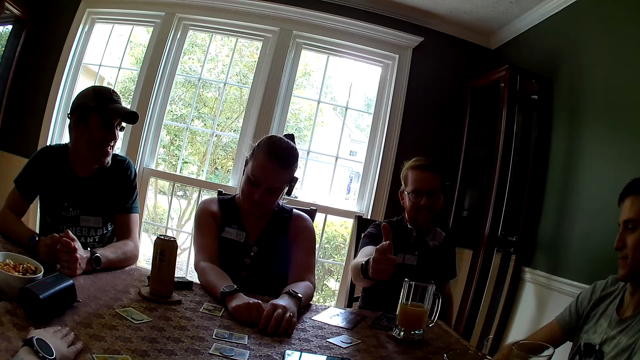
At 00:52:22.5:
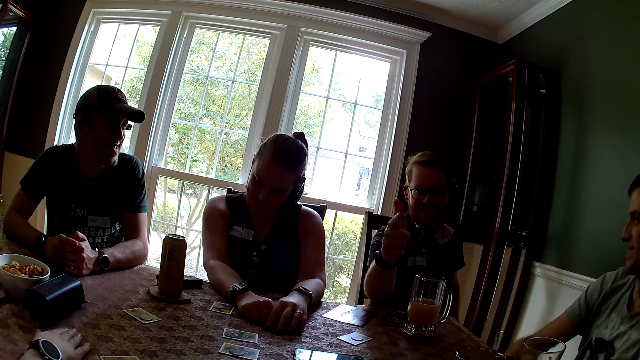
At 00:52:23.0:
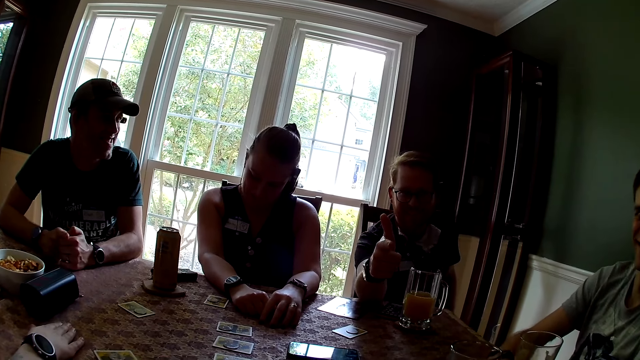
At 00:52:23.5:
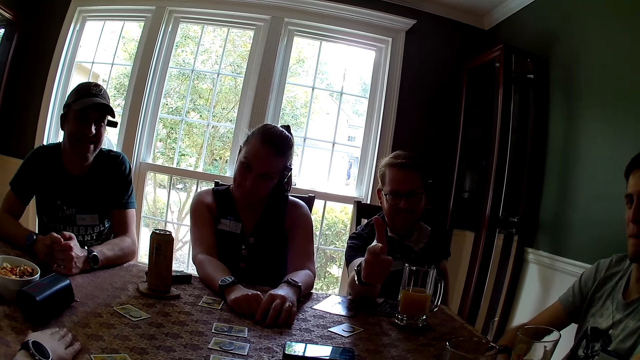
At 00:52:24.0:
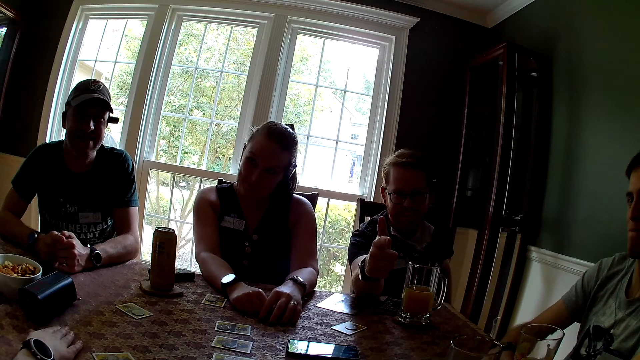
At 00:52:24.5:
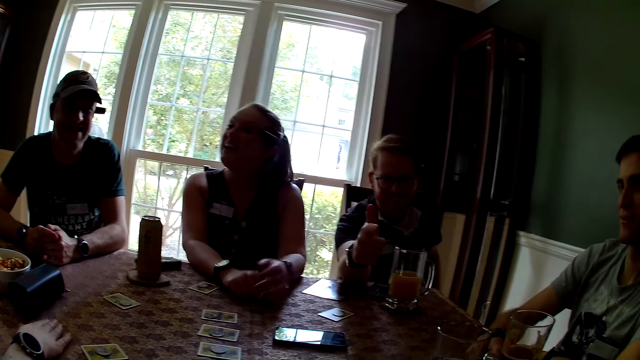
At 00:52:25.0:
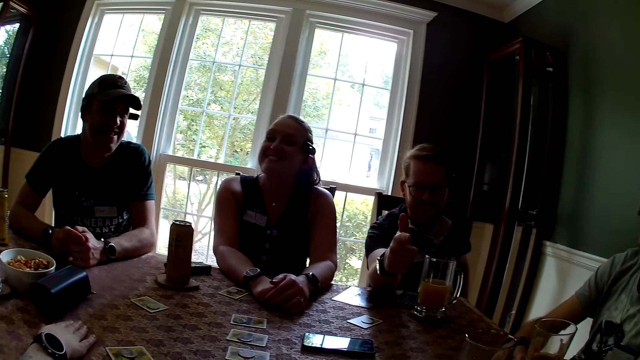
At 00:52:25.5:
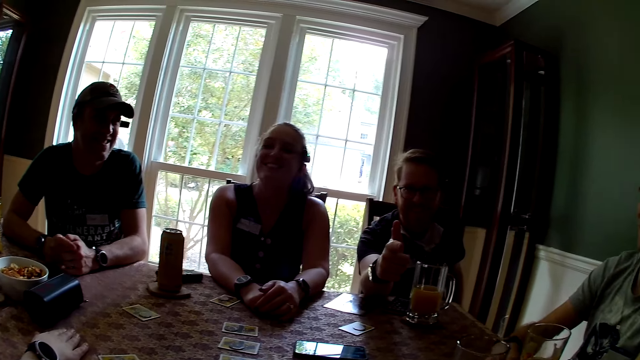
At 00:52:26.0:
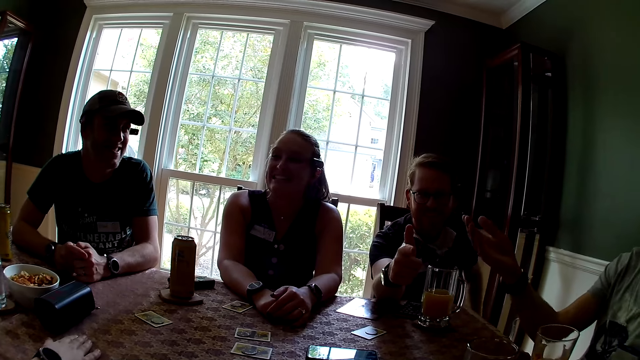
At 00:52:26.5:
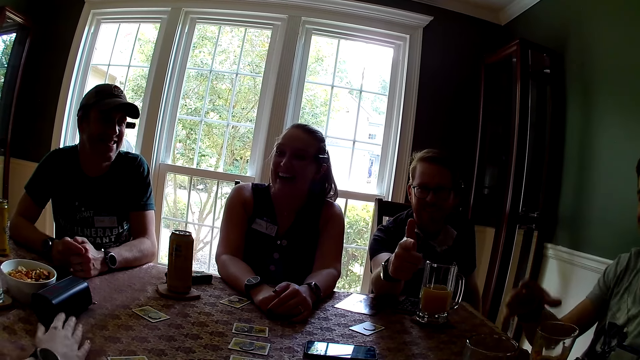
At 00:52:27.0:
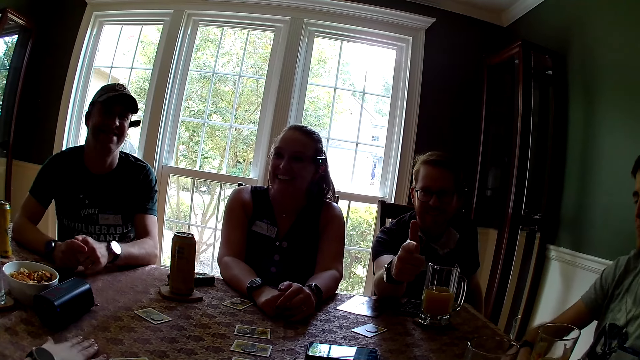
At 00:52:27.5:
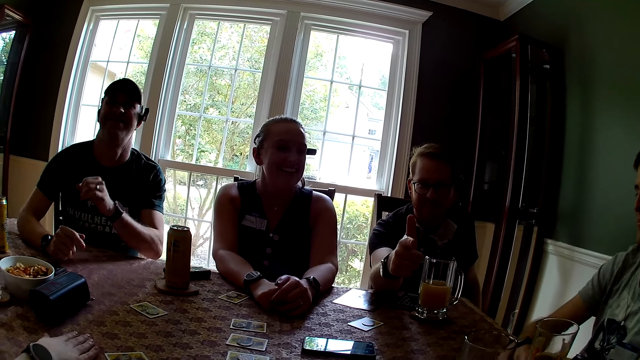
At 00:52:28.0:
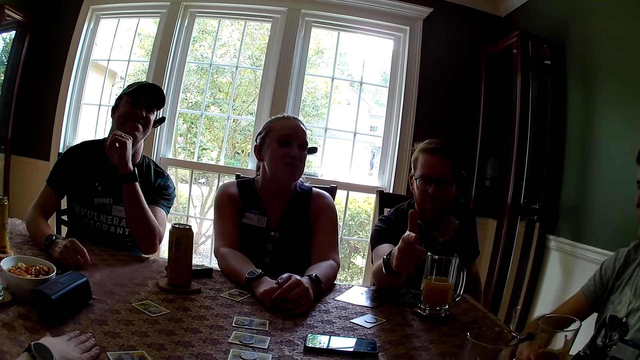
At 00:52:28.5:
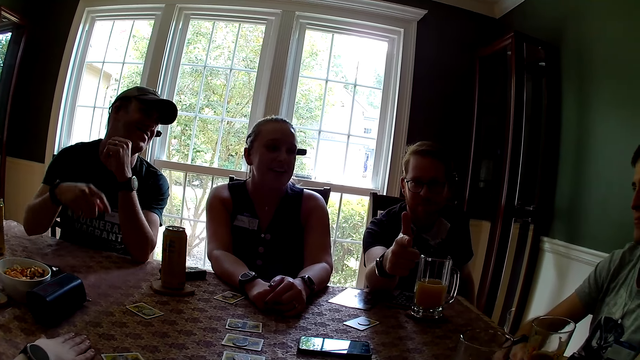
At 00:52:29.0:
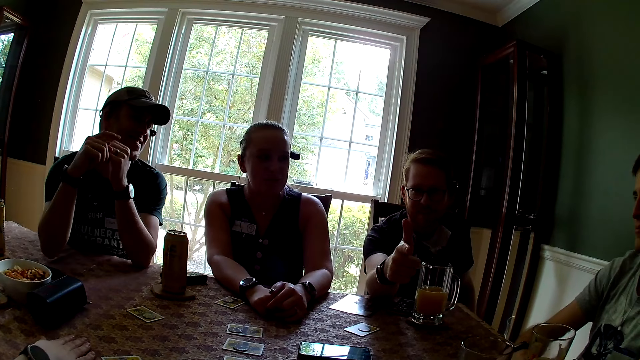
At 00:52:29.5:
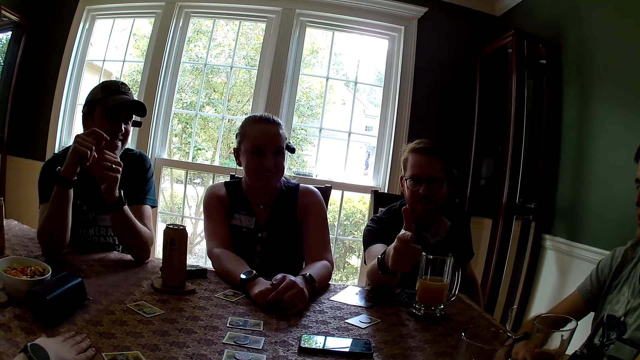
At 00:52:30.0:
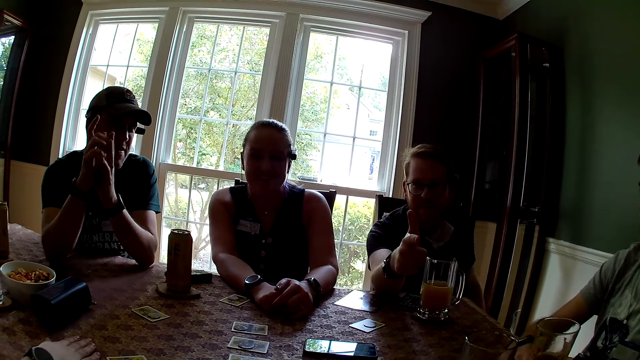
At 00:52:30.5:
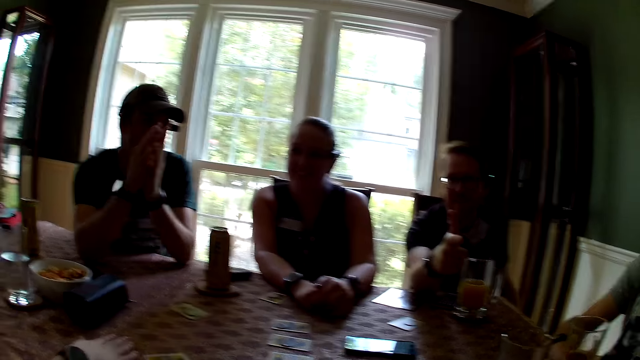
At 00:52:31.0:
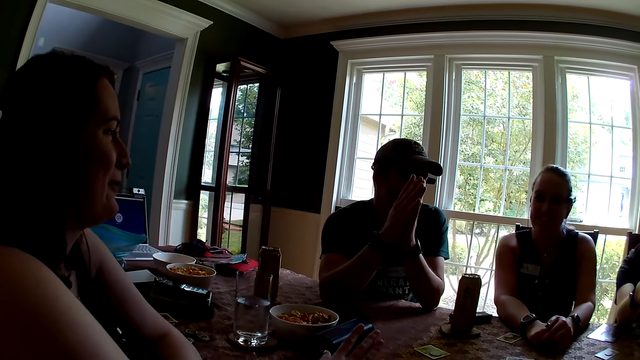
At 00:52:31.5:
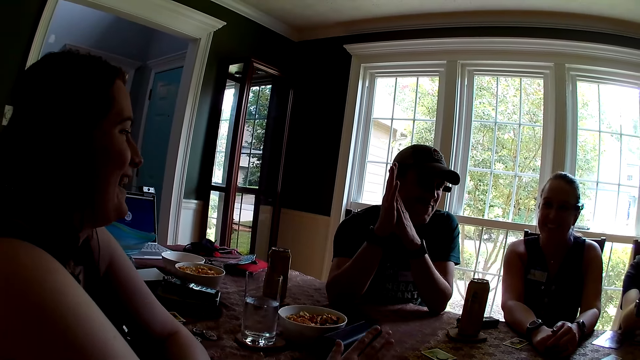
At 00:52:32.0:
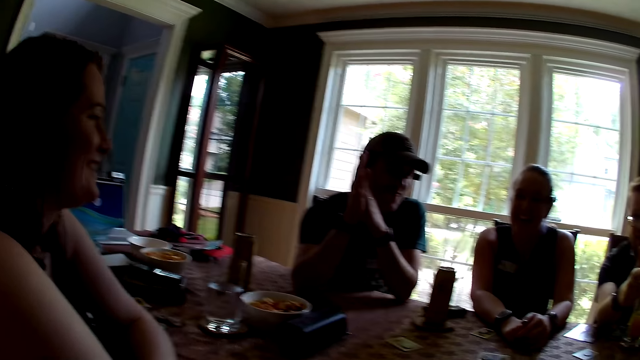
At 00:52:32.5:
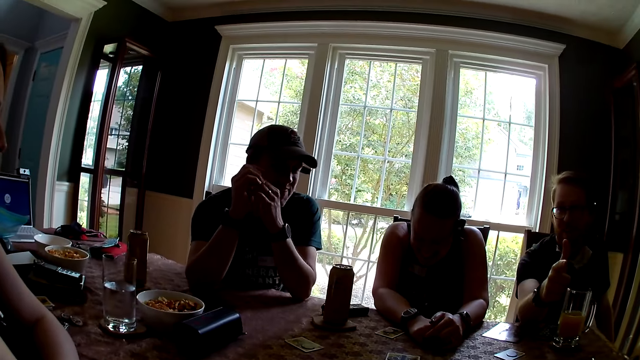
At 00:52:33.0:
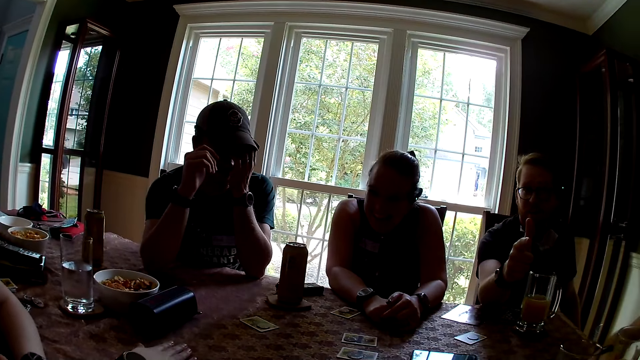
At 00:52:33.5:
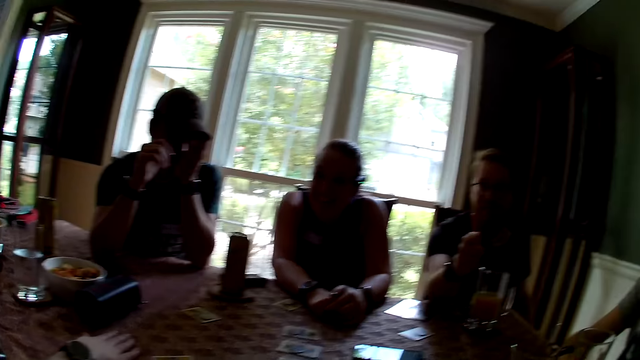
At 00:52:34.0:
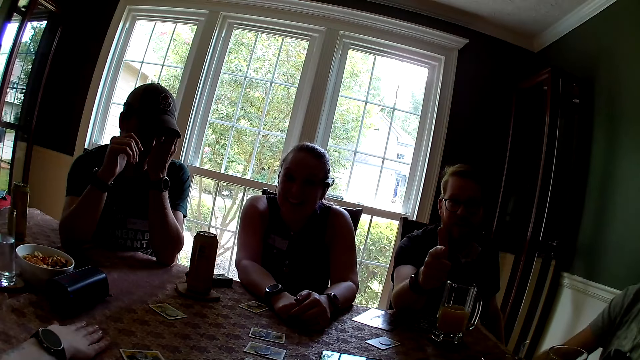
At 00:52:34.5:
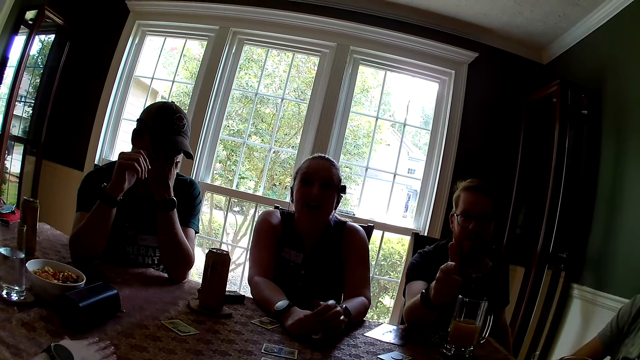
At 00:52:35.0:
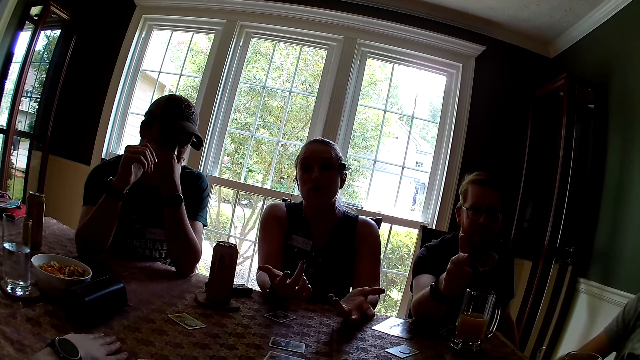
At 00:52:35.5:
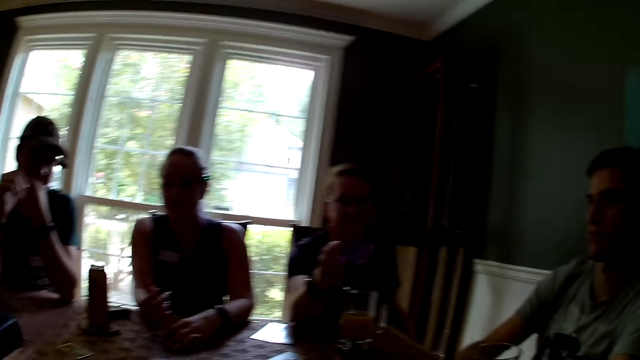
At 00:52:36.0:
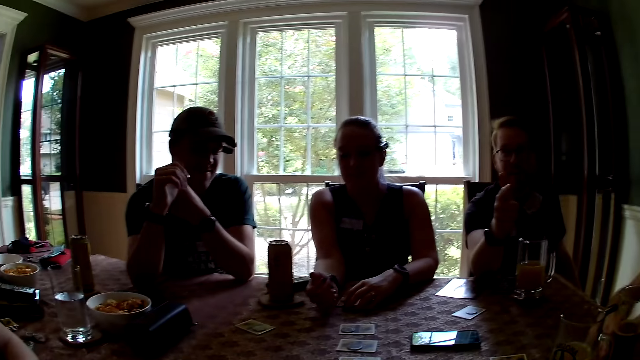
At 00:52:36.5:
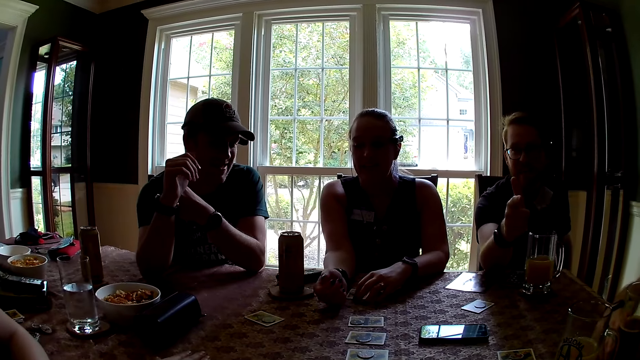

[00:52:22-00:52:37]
The woman gestures with both hands. The man gestures with his right hand. Another woman gestures with her right hand. The first man drops his right hand on the table. Another man holds both hands together. The other woman gestures with her right hand. The other man touches his face with his left hand. The first man flaps the hand. The first woman gestures with both hands. The other woman gestures with her right hand.

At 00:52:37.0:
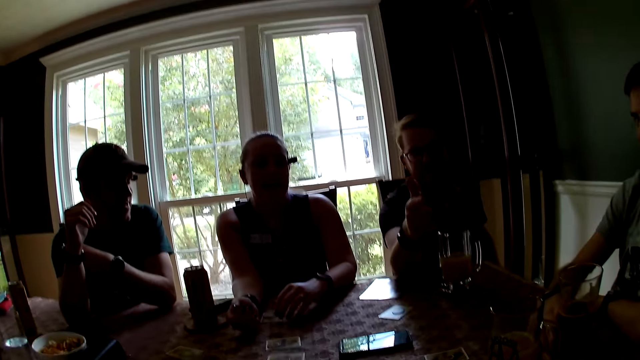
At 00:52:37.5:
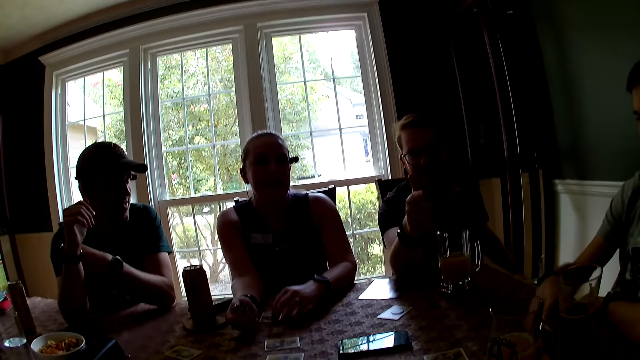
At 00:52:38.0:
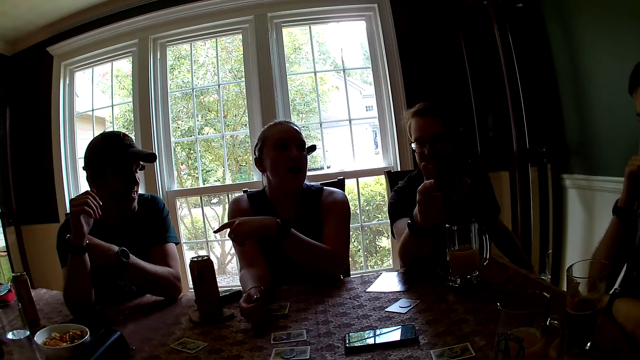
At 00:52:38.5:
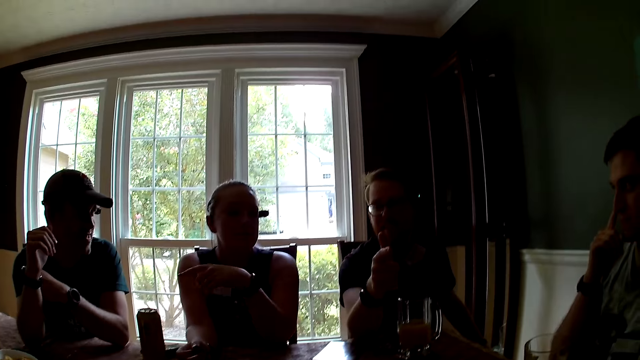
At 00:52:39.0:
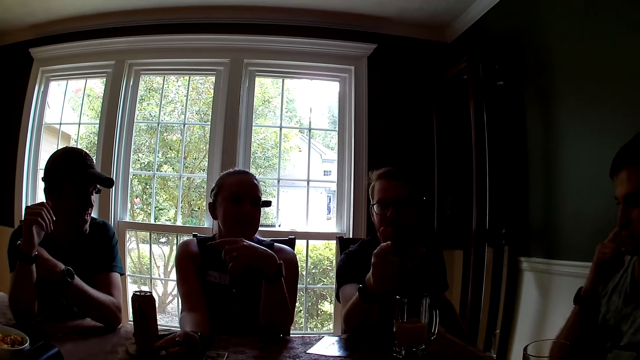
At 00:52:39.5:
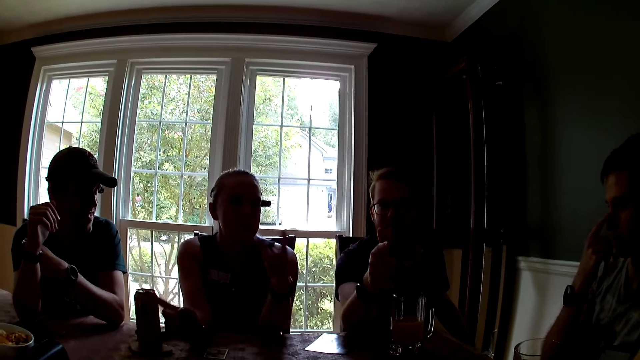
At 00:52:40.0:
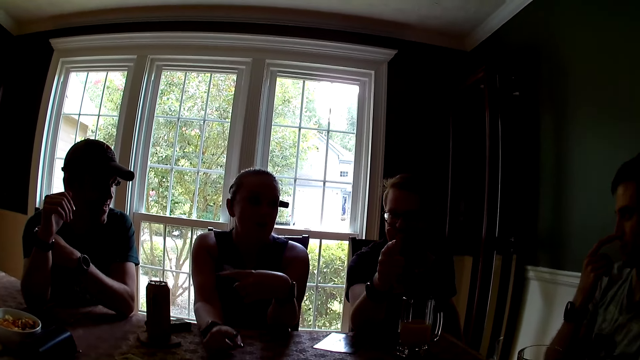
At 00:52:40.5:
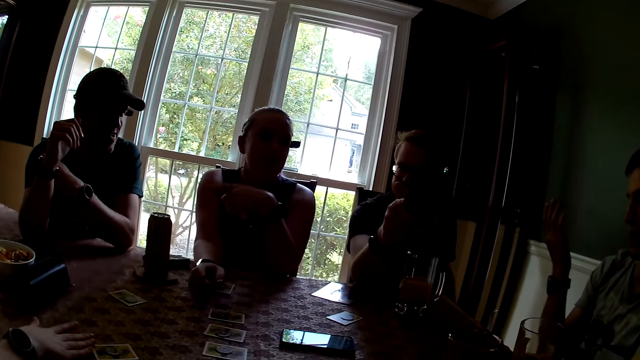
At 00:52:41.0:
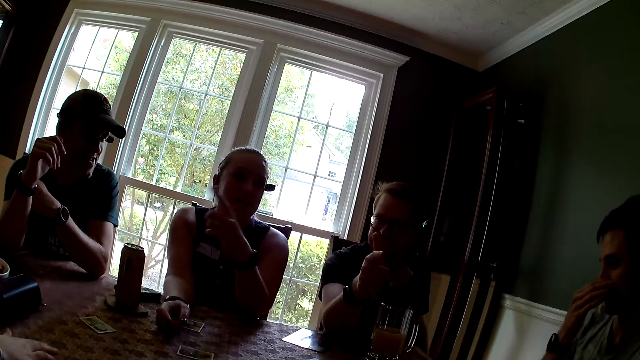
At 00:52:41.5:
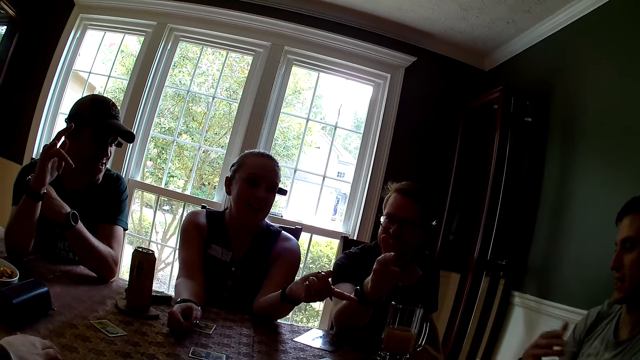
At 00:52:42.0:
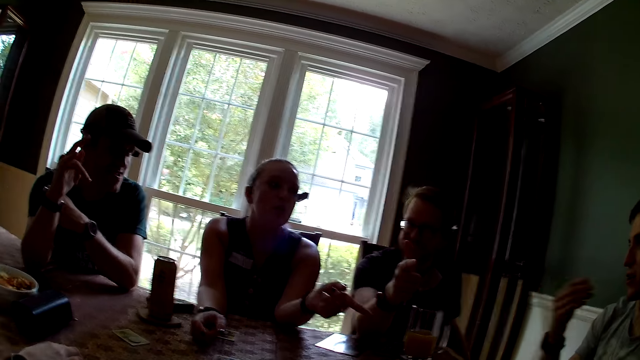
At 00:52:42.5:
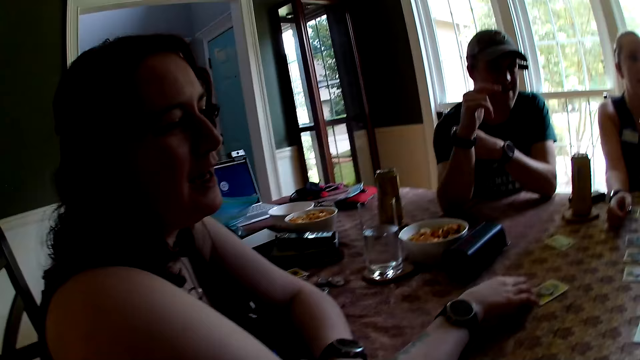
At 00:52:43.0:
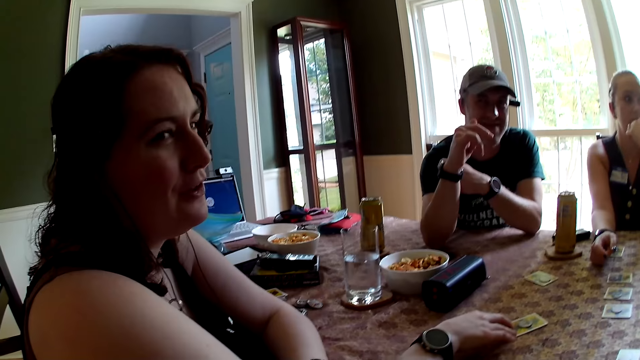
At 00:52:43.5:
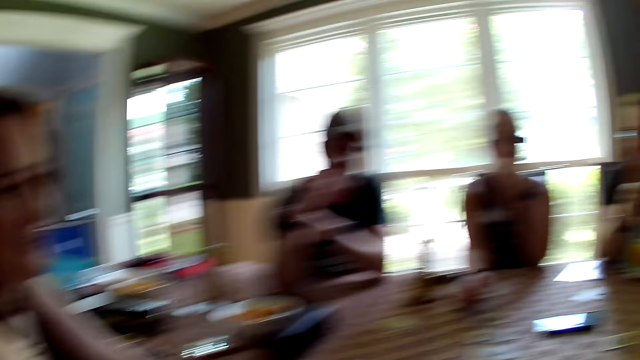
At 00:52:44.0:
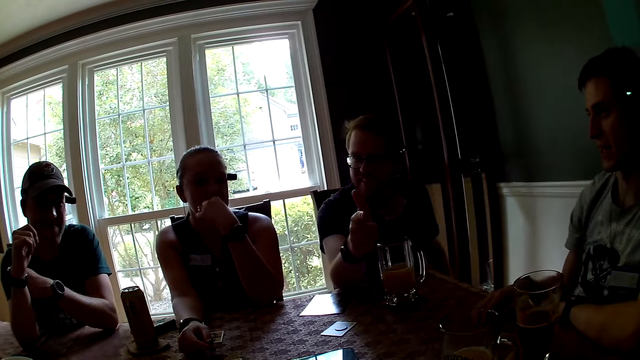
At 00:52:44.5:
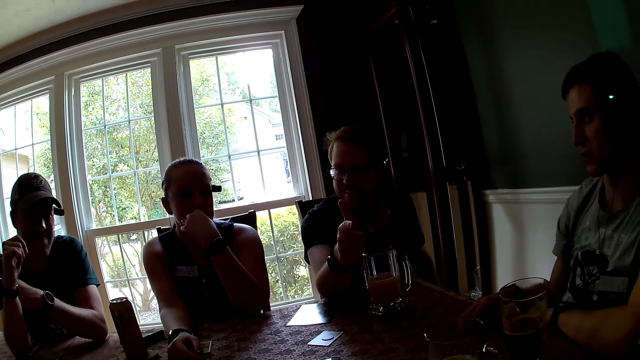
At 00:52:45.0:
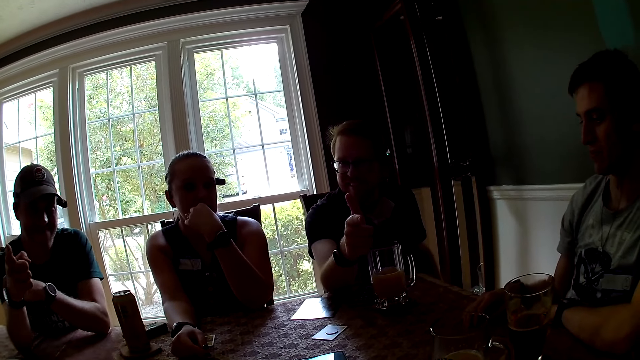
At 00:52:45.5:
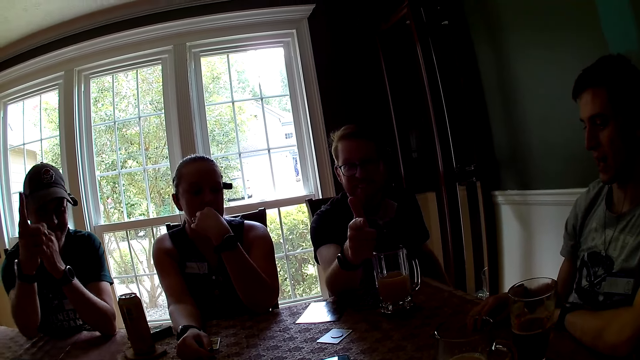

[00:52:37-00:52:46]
The man scratches his face with his right hand. The man gestures with his right hand. The woman moves a card on the table with her right hand. The woman converses to the camera wearer. The man flaps the hand. Another man points at the camera wearer with his right hand.
